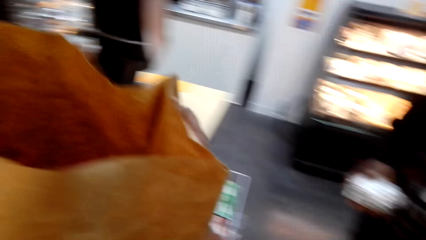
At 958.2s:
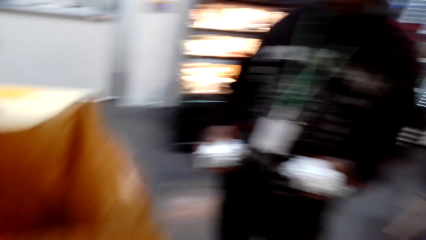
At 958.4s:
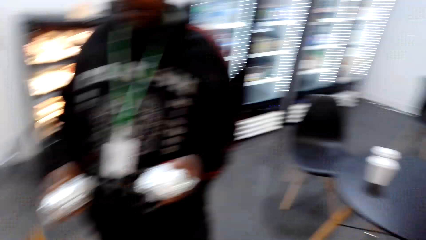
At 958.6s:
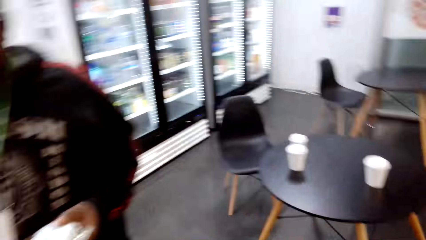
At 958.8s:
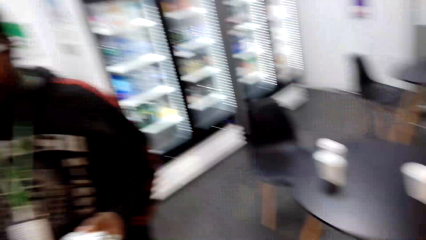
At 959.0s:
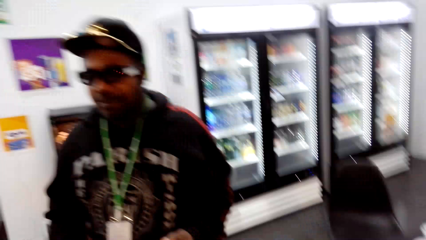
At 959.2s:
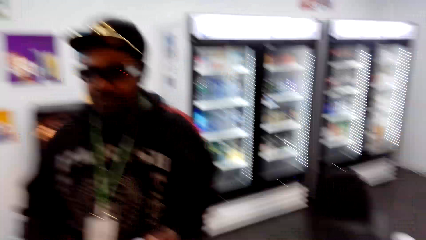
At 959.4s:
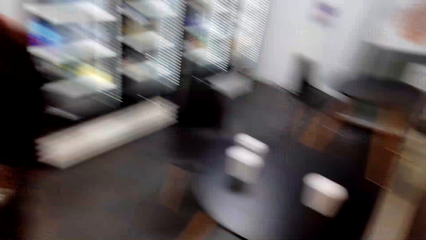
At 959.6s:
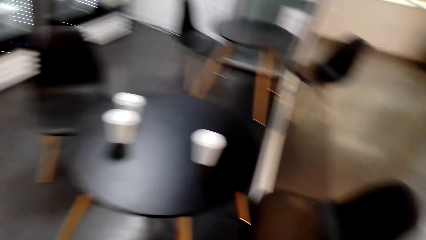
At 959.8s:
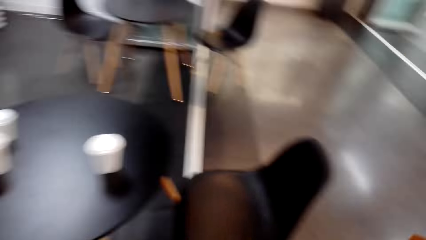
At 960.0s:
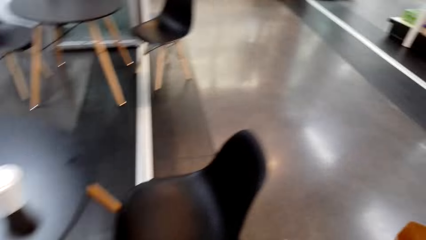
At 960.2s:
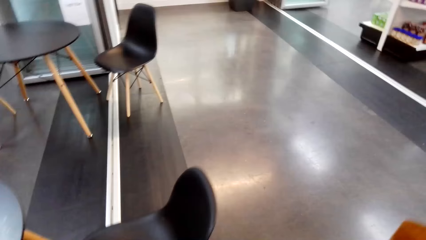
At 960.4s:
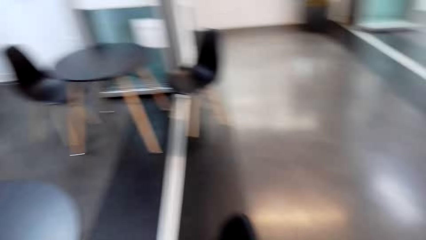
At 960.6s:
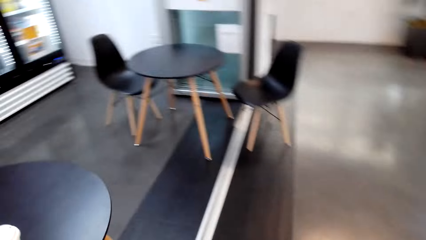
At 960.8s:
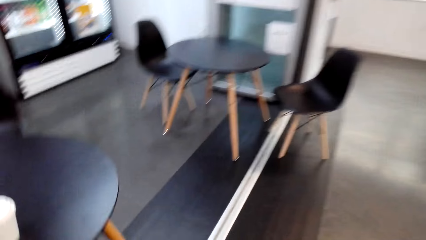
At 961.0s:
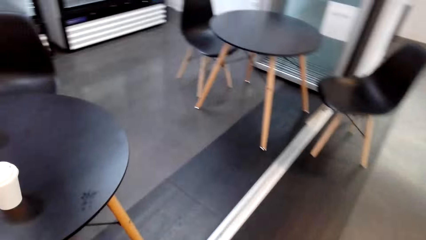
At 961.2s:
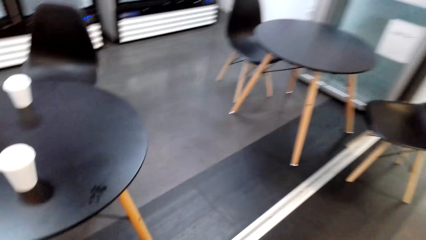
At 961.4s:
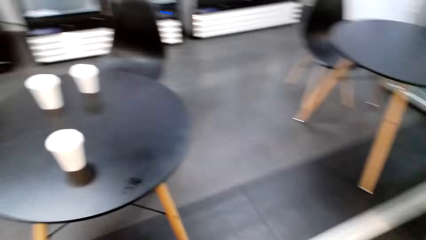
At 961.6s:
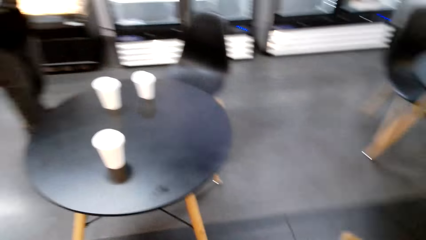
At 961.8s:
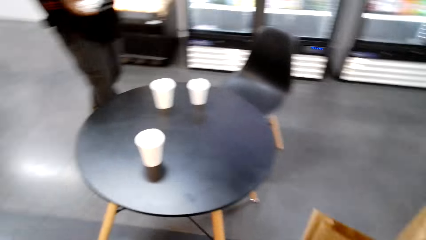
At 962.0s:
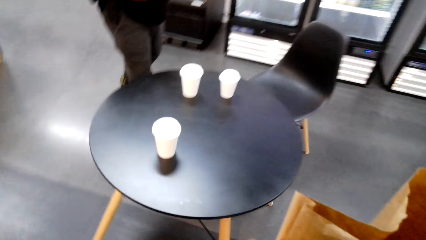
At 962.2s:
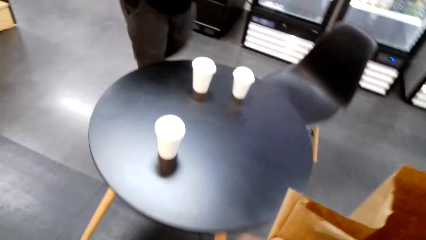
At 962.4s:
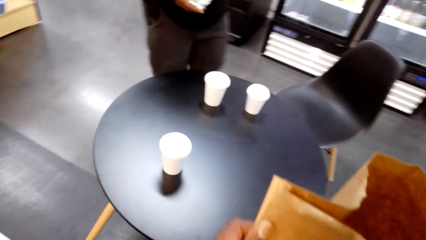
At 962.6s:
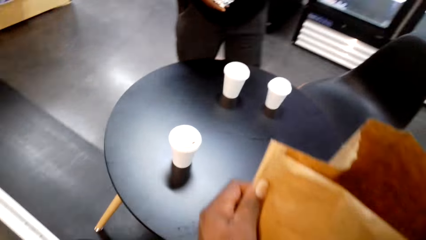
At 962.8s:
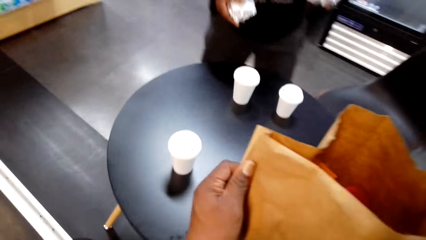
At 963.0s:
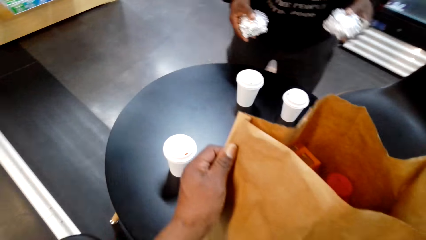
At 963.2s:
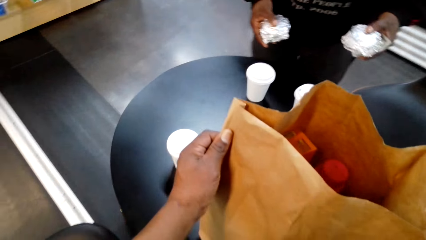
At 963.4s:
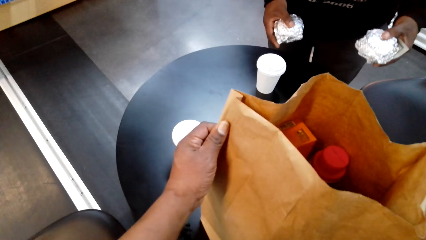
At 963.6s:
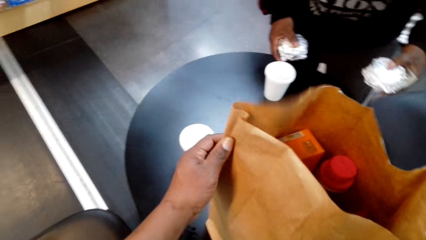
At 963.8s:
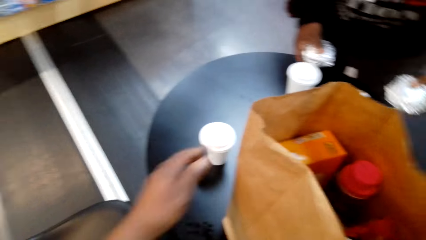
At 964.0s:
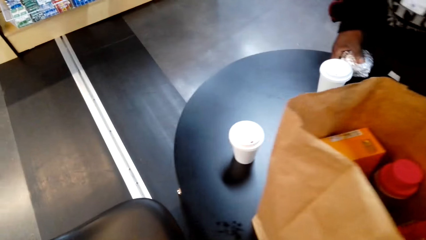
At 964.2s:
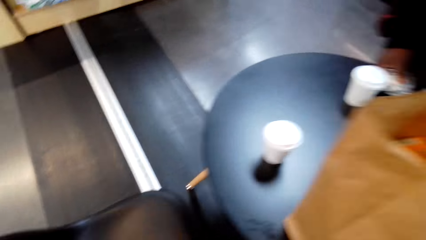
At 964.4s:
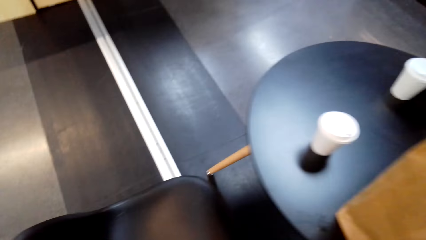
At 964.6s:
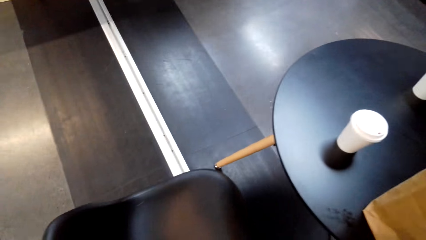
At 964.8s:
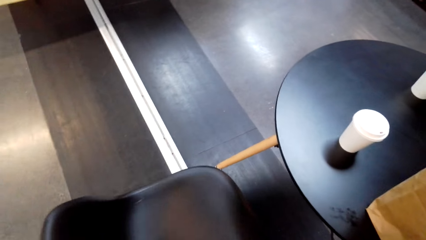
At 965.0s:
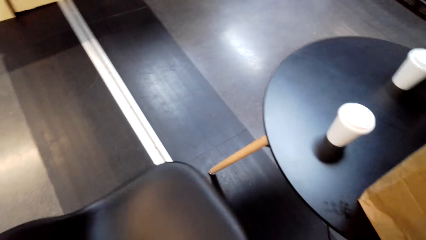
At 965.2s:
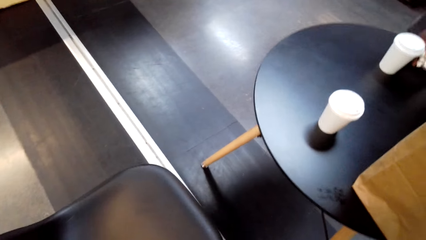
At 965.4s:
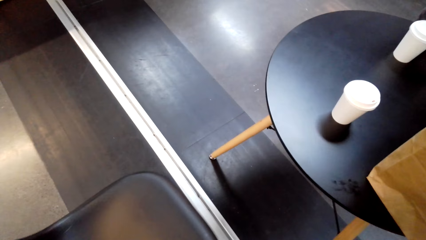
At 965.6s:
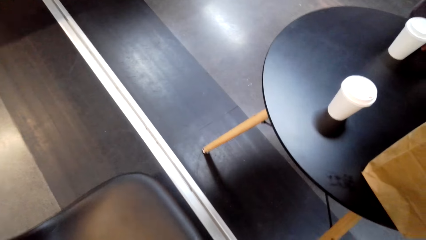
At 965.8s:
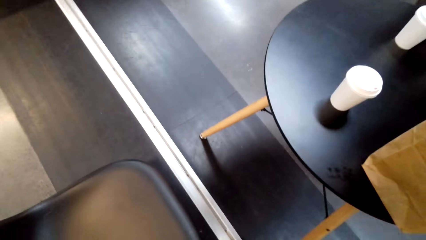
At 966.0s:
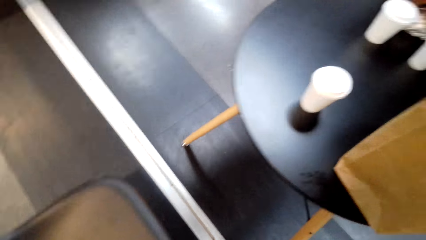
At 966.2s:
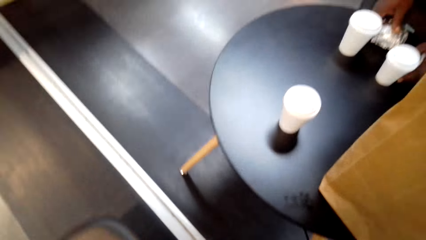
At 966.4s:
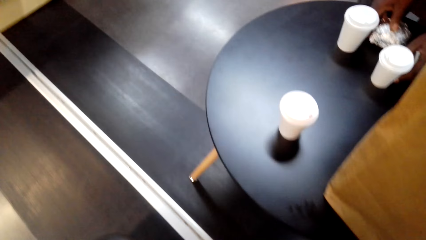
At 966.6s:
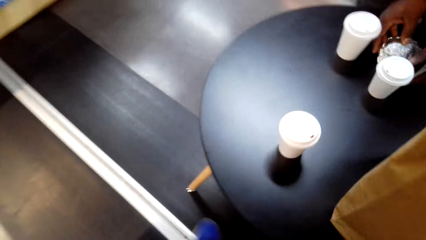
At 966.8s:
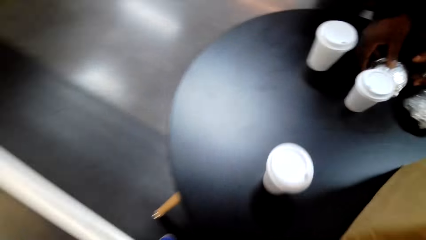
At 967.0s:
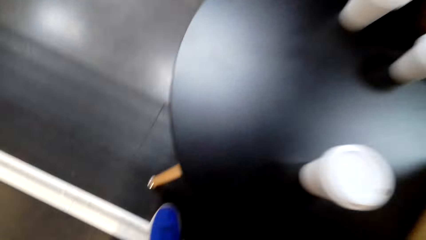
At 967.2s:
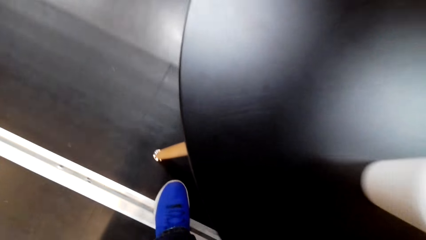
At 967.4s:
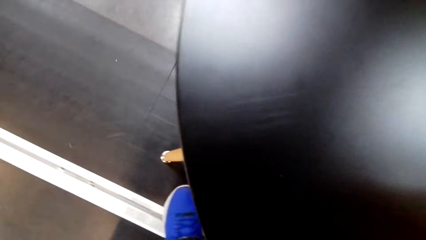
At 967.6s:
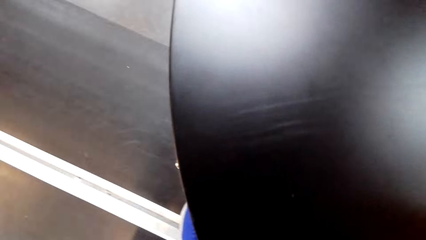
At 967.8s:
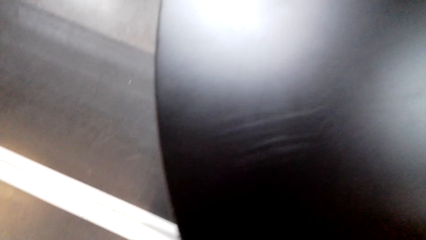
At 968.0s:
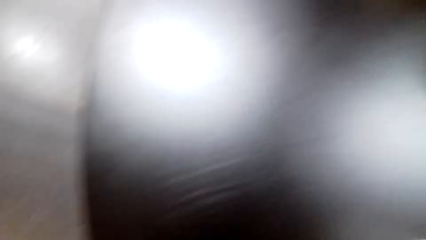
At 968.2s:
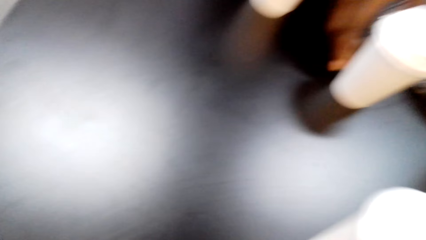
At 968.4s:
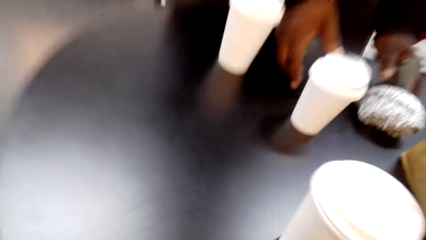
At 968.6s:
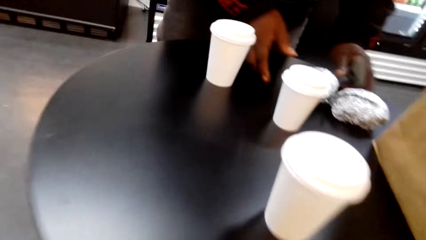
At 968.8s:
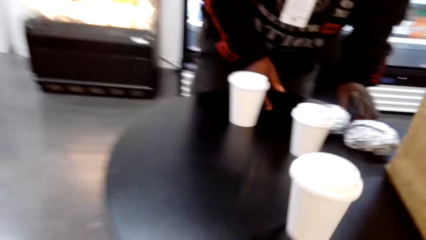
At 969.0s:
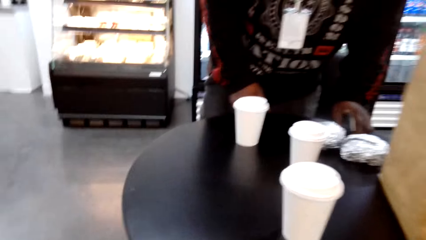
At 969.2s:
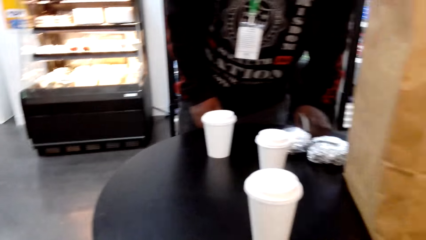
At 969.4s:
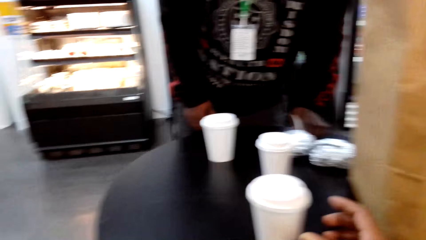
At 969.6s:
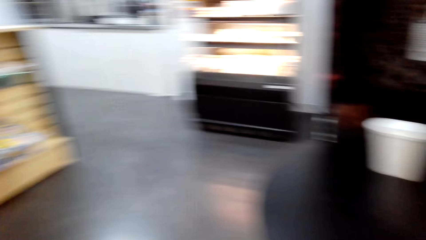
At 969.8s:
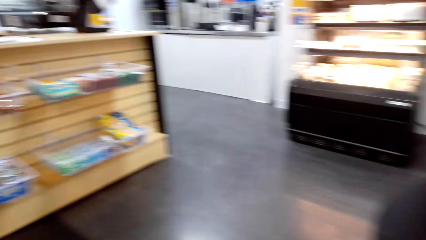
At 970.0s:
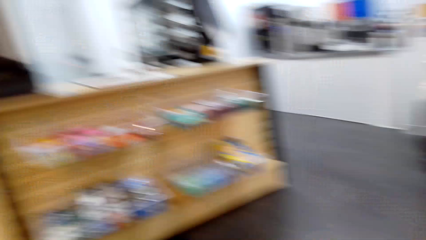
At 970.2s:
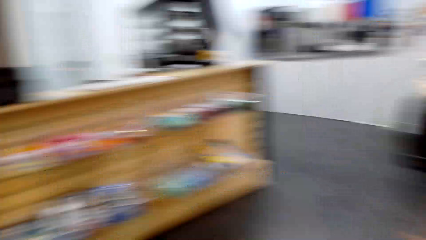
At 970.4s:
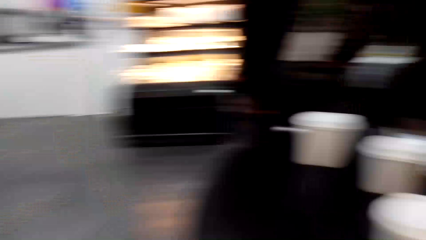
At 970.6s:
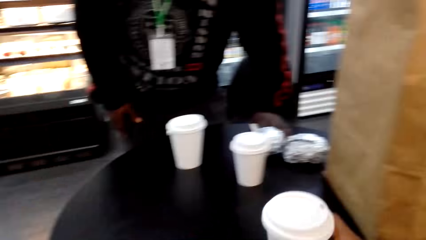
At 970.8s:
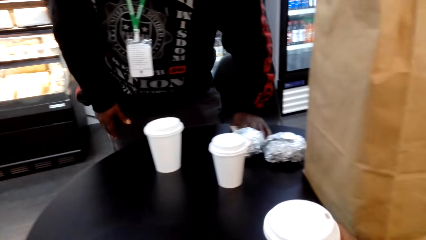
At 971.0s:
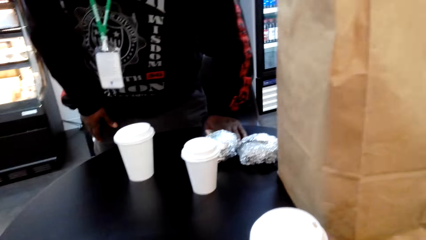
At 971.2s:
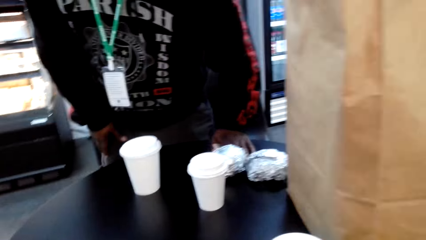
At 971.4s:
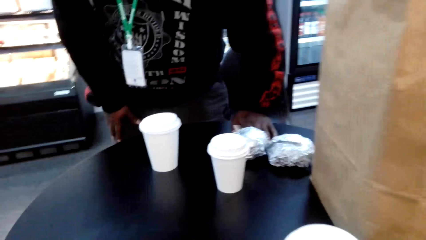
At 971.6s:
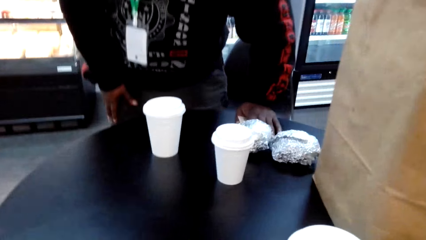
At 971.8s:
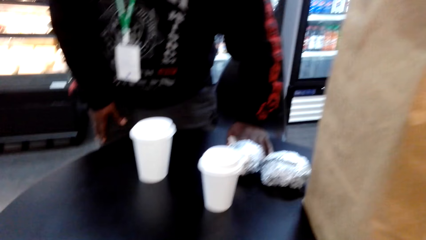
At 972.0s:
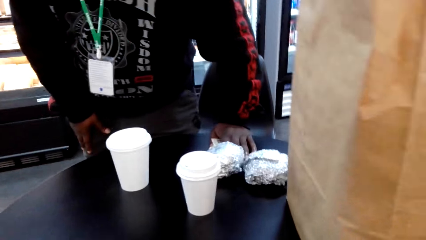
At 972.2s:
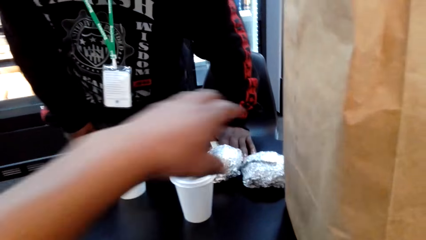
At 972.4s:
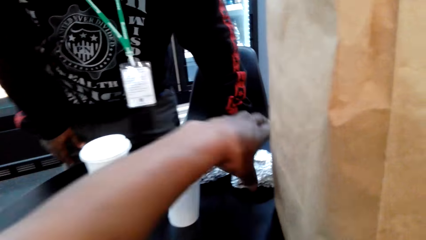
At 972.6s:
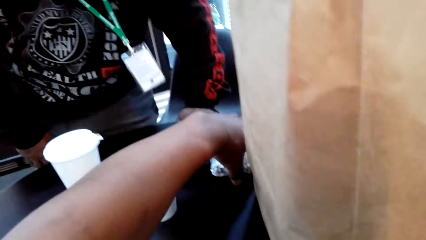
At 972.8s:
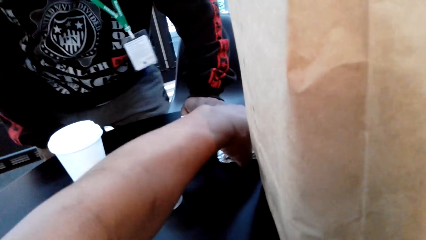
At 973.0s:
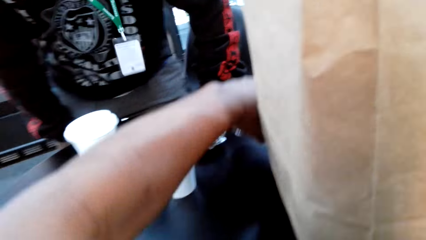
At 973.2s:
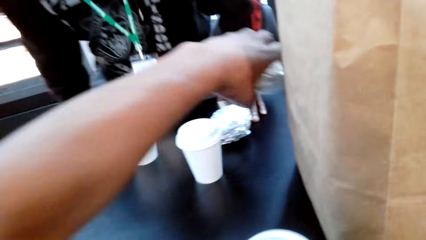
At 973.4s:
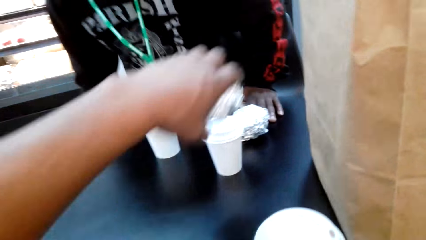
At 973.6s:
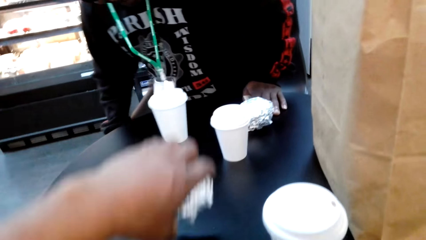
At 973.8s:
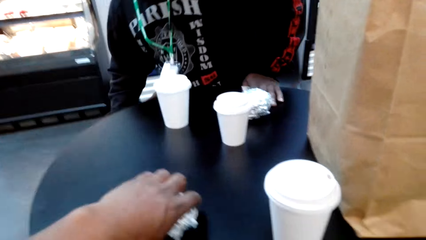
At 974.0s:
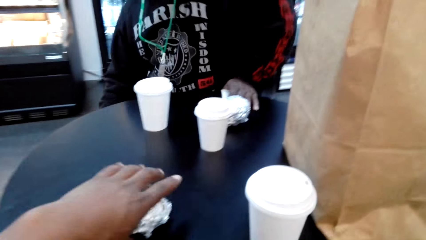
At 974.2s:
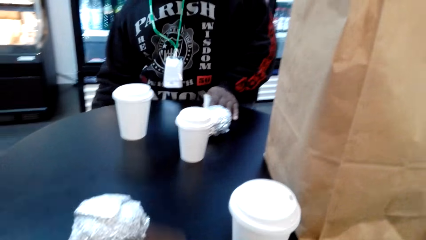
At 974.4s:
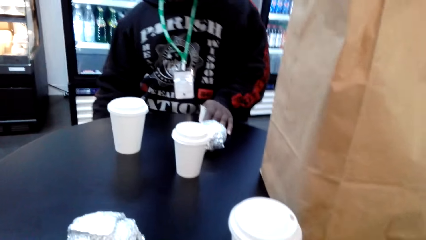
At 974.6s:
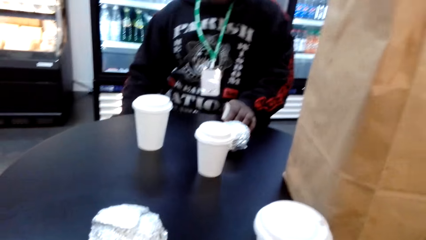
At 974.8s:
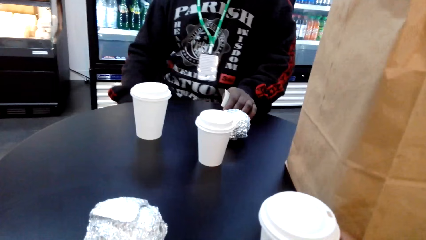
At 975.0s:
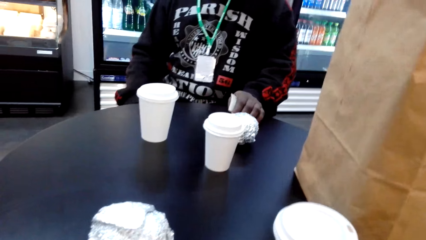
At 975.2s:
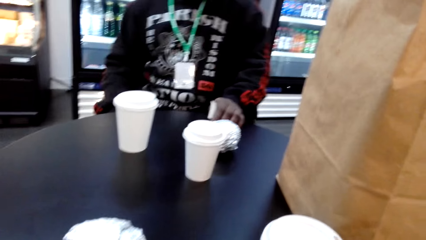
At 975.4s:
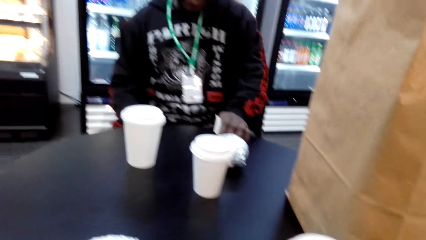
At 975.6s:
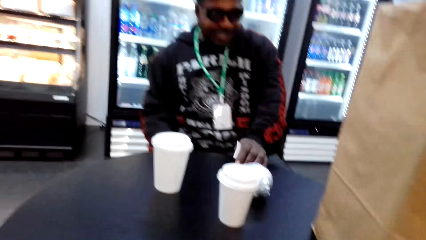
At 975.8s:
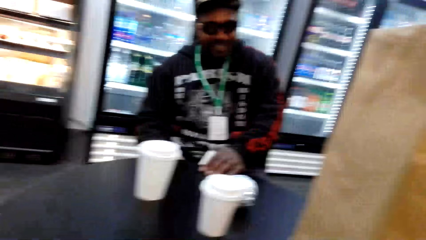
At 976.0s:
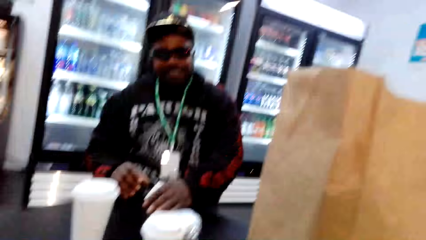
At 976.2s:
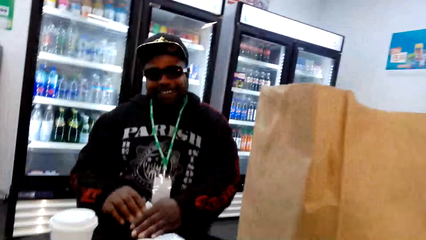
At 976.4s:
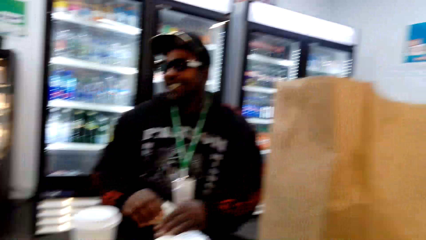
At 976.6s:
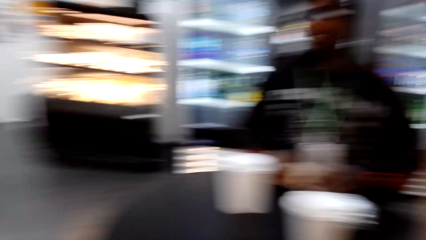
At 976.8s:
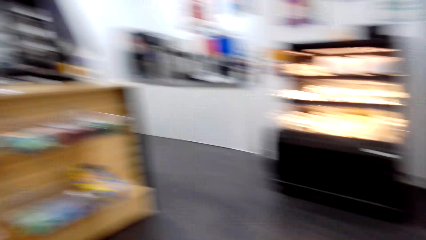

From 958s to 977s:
The camera wearer picks the carrier bag. They speak. The woman speaks. The camera wearer walks around. They place the carrier bag on the table. A man places burgers on the table. The camera wearer moves the chair. They sit on the chair. They look around. They pick a burger. The man sits on the chair. The camera wearer drops the burger.
